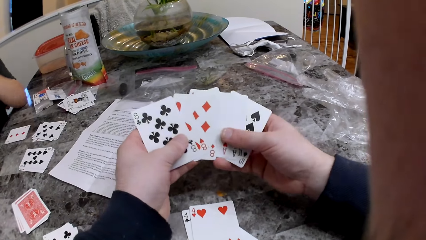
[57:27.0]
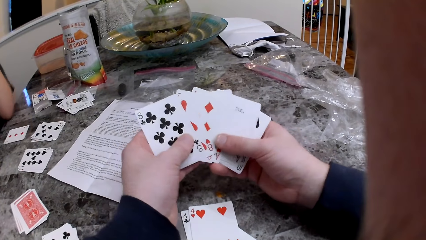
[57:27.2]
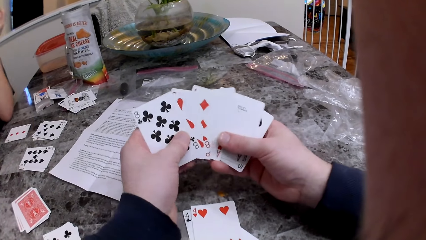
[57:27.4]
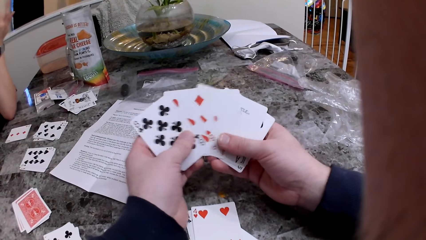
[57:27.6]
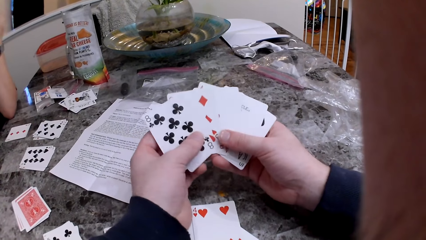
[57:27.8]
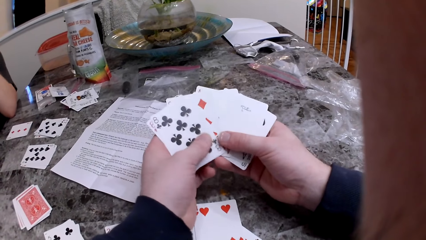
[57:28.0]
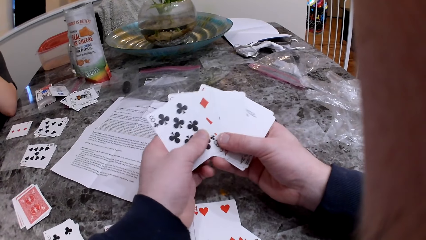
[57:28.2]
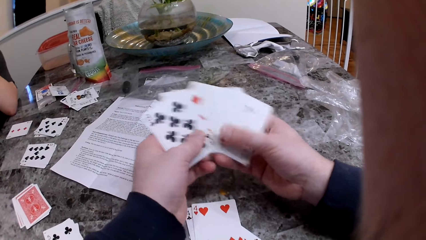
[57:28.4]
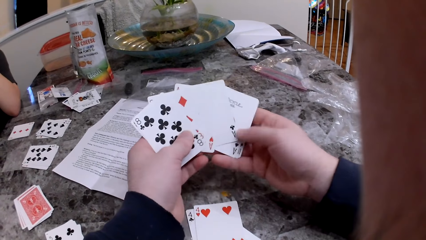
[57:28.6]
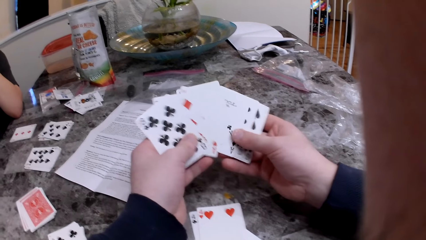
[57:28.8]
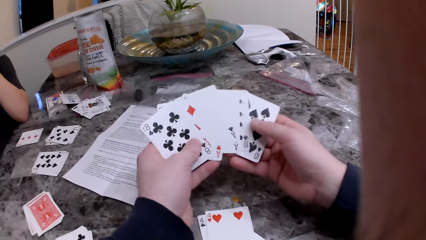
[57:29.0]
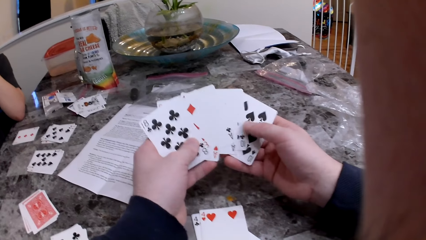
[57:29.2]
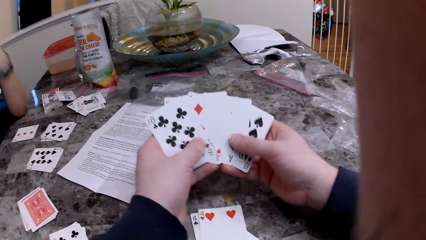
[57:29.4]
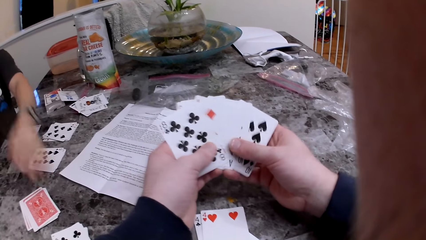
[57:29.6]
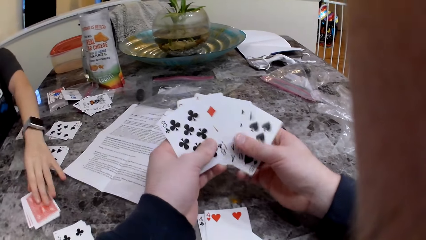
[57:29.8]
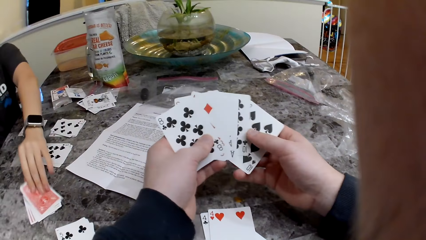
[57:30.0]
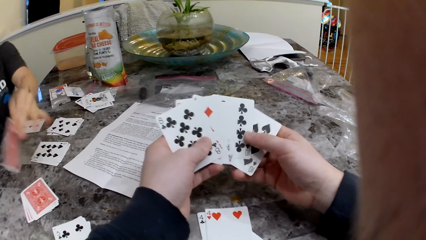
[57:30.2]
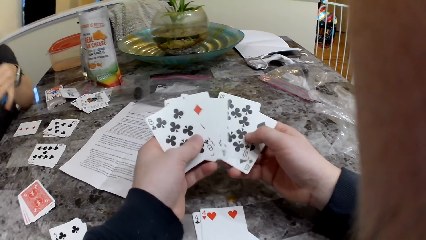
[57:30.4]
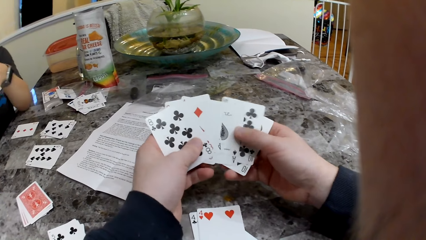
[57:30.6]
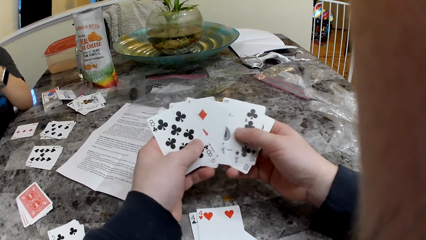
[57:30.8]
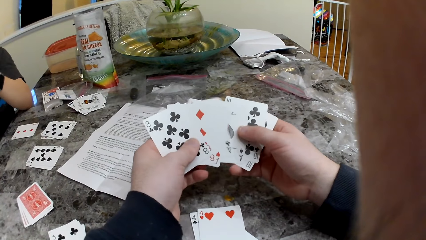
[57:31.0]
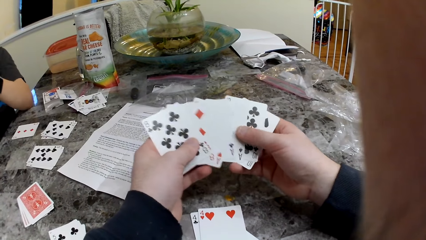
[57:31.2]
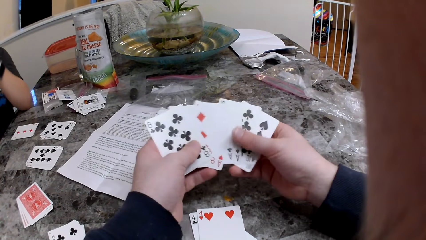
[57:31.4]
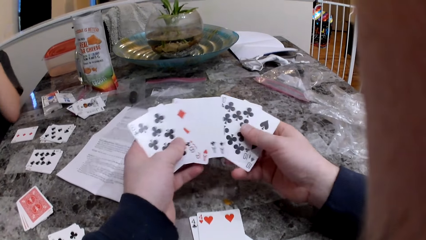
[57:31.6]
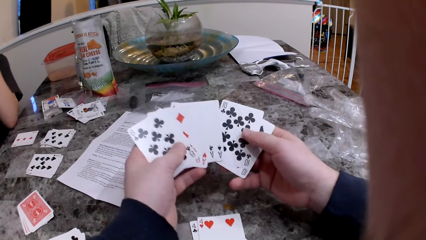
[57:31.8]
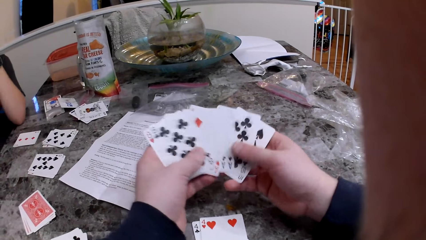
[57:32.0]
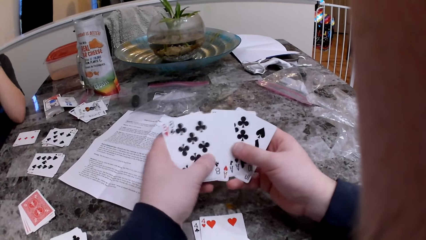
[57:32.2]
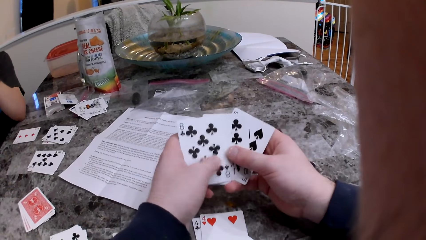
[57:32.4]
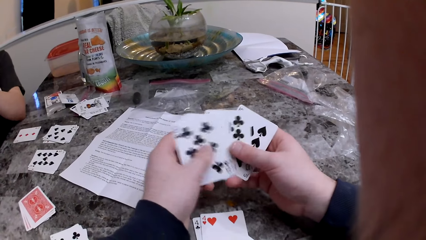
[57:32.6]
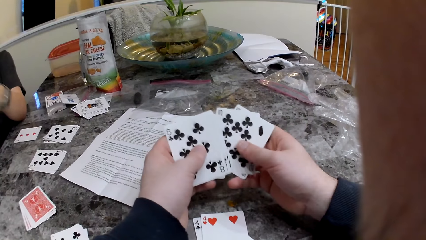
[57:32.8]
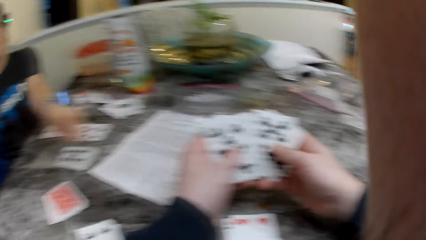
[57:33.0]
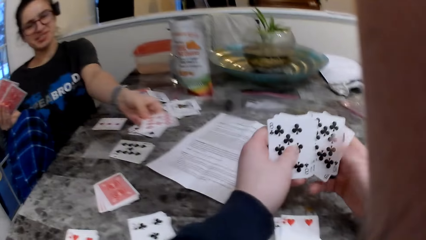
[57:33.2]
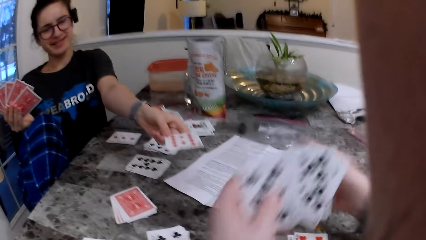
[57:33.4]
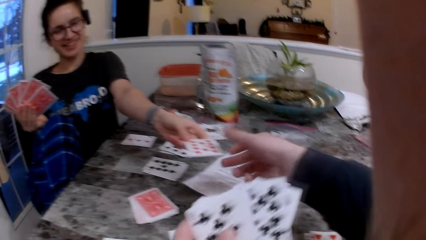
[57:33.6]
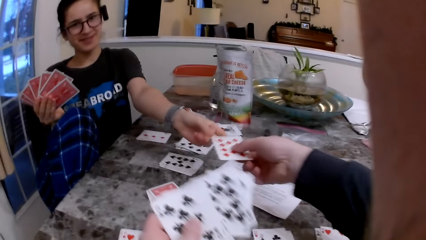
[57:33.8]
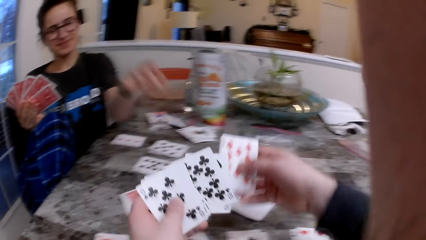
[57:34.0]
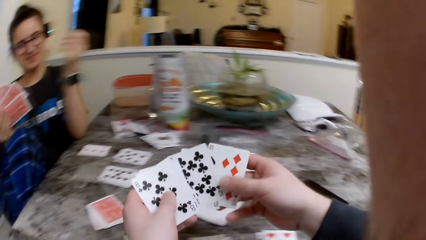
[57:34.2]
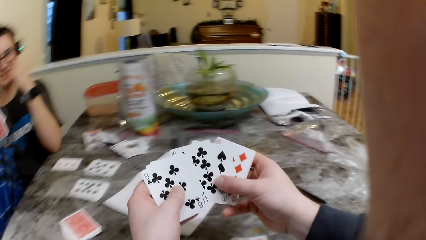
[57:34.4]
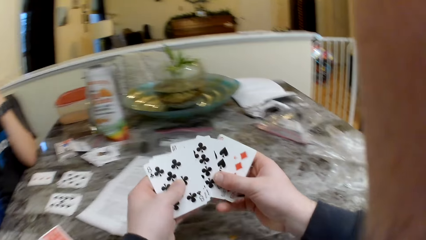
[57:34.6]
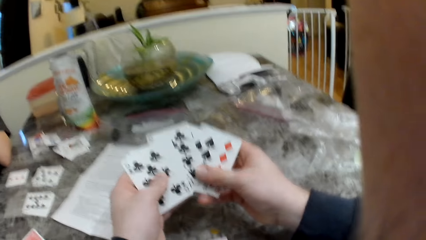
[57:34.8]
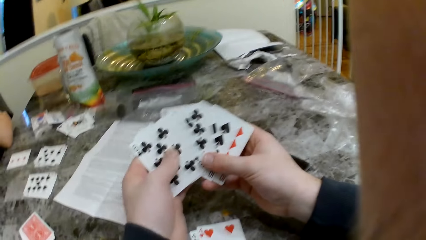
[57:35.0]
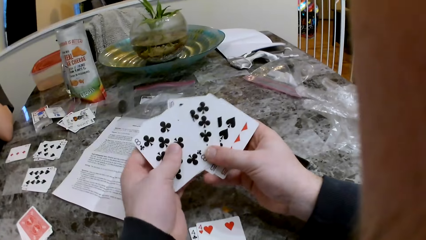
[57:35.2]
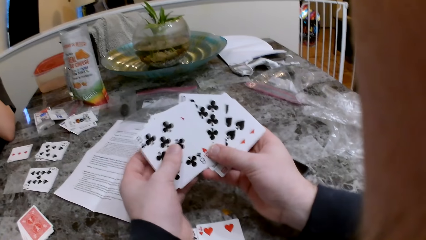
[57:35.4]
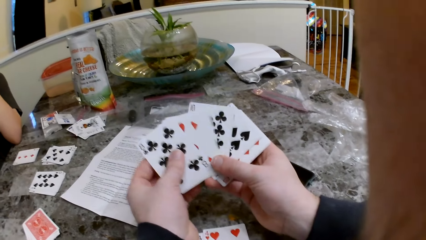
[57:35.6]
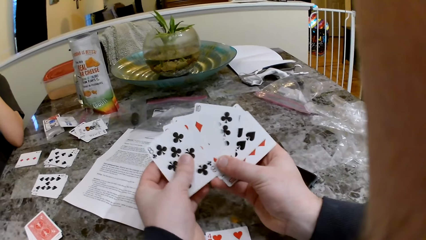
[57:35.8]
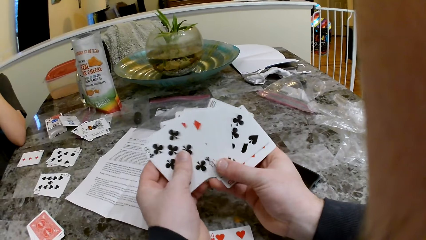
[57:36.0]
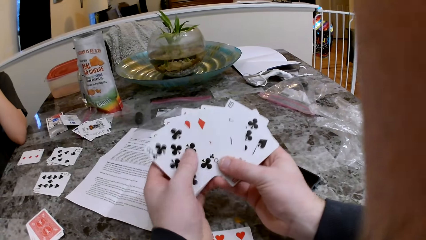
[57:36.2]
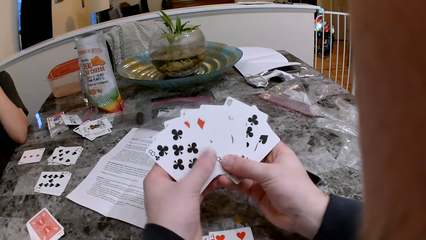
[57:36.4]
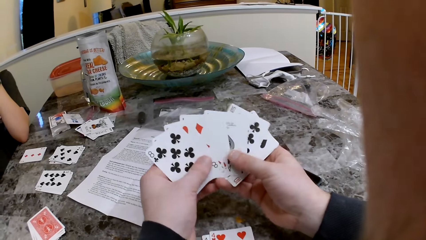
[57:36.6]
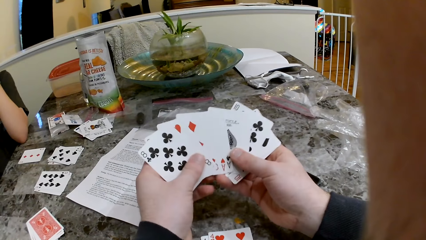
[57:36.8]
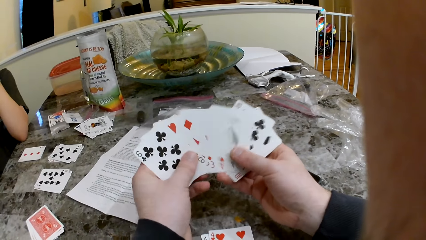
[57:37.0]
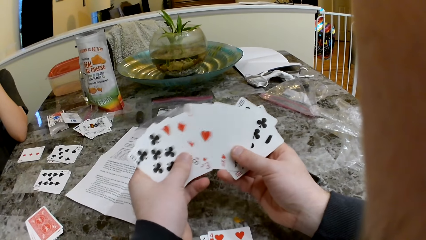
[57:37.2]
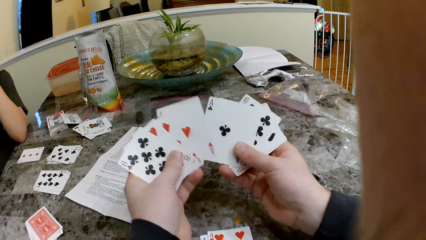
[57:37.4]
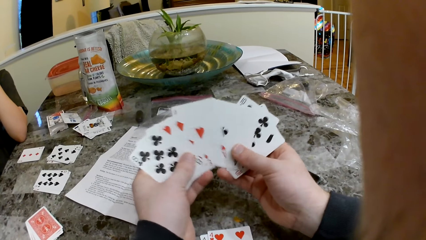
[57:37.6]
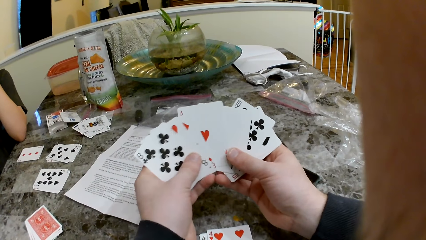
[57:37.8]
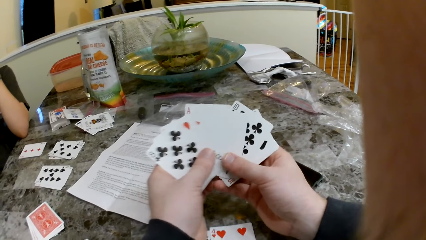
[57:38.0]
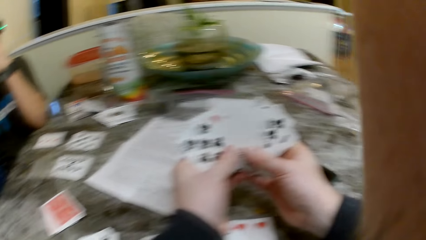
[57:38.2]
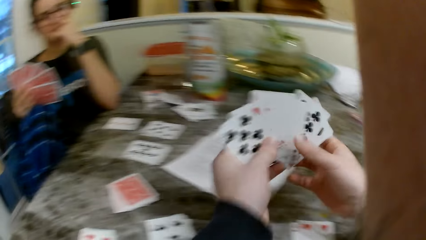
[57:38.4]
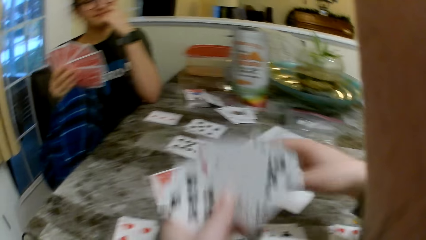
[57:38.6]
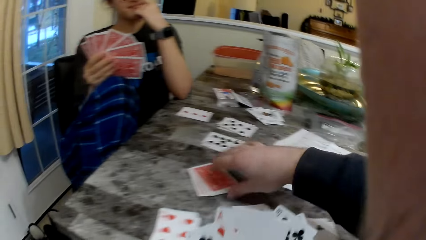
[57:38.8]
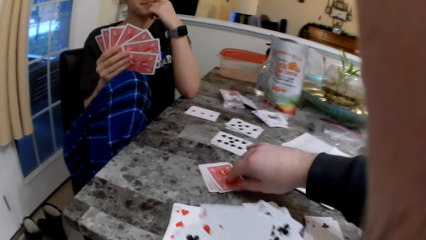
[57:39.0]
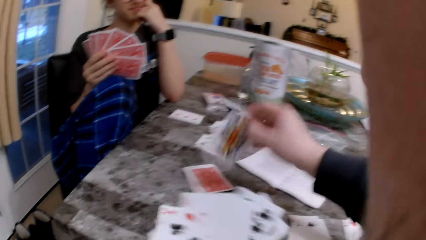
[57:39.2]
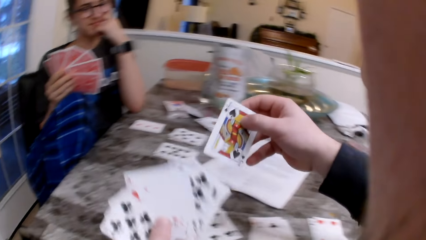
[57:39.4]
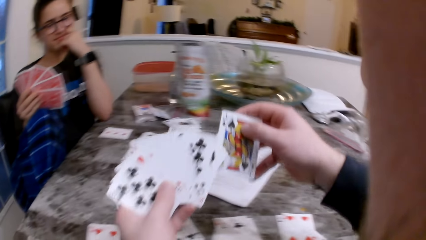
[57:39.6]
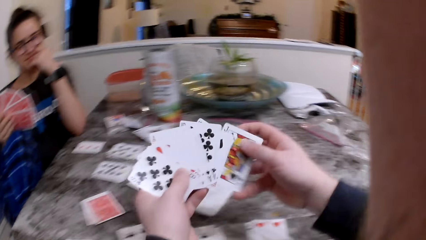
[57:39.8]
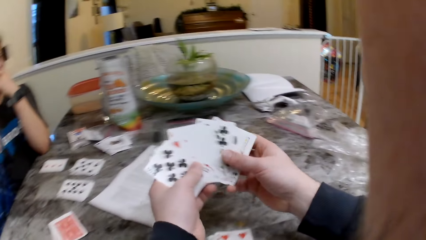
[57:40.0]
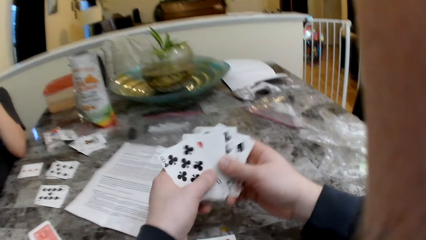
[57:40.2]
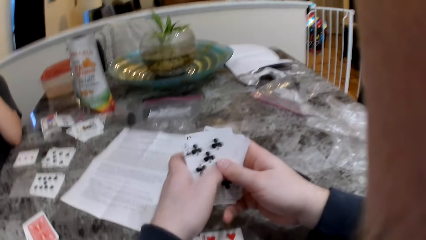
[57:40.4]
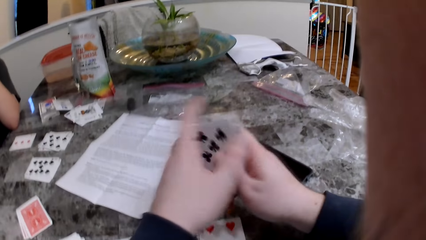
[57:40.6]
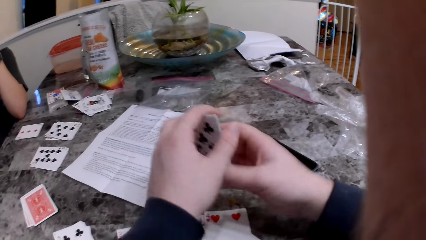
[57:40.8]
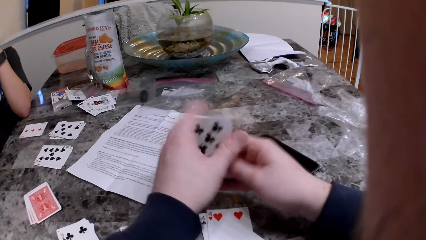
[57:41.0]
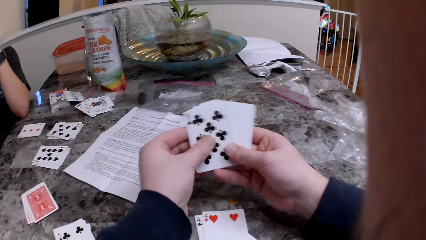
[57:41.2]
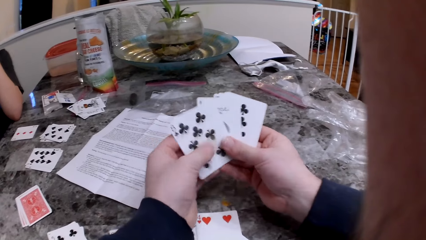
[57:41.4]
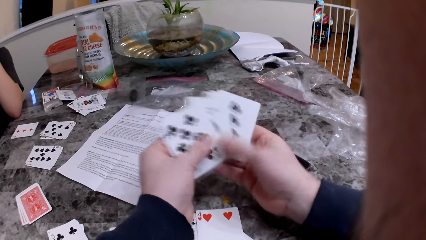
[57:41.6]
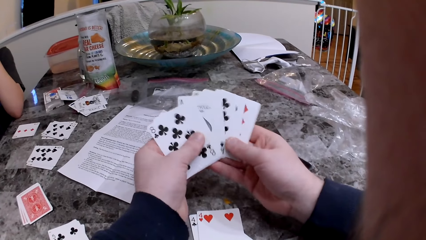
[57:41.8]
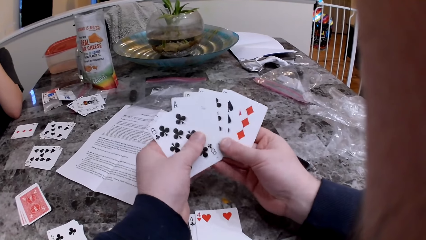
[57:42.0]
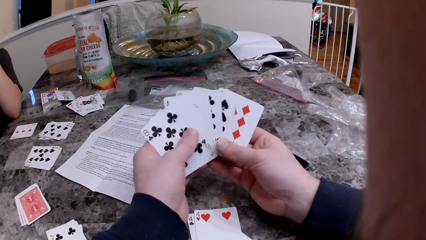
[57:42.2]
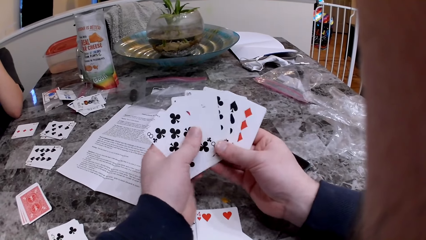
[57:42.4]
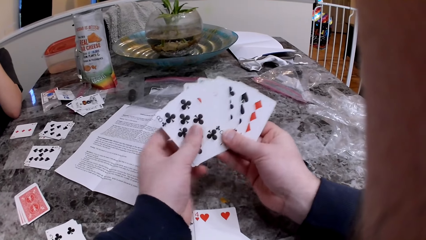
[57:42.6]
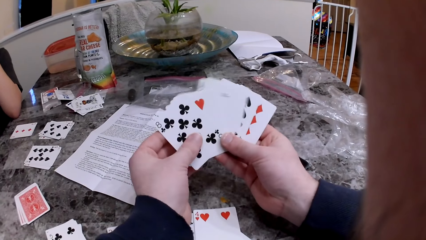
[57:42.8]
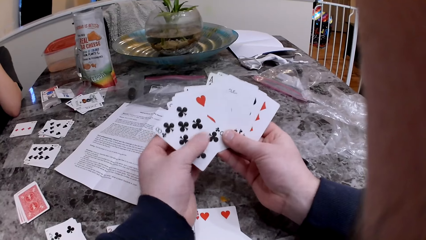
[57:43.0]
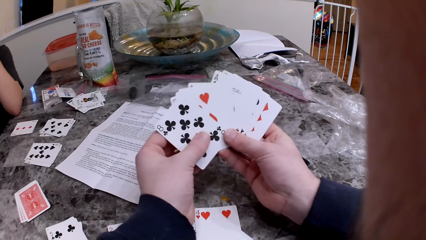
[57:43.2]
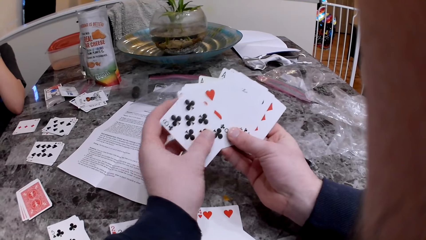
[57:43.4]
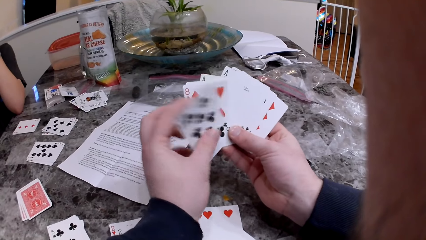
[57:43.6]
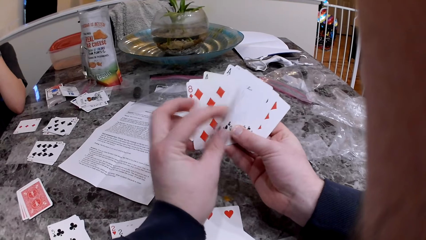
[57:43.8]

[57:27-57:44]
The girl speaks to the camera wearer. The camera wearer shuffles cards. He responds to the girl. The girl picks a card from the deck of cards on the table with her left hand. The camera wearer shuffles cards. He speaks to the girl. The girl converses with the camera wearer. The girl passes a card to the camera wearer with her left hand. The camera wearer collects the card from the girl with his right hand. He shuffles cards. He checks the cards in his hands. He talks to the girl. The girl responds to the camera wearer. The camera wearer picks a card from the deck of cards on the table with his right hand. He shuffles cards. He checks the cards in his hands. The girl speaks to the camera wearer.
